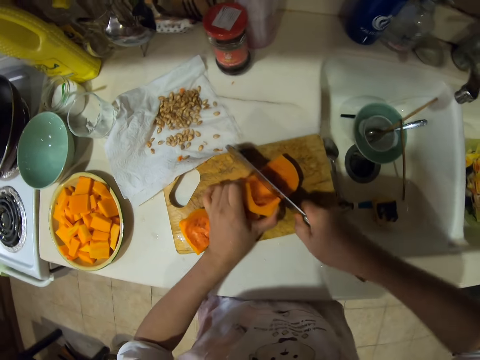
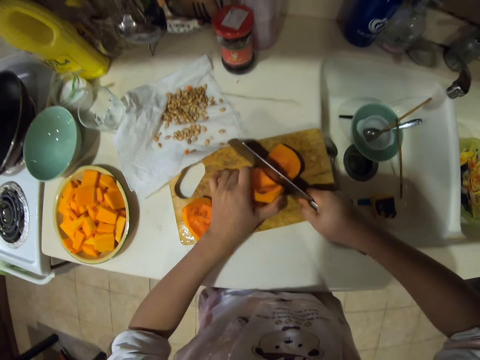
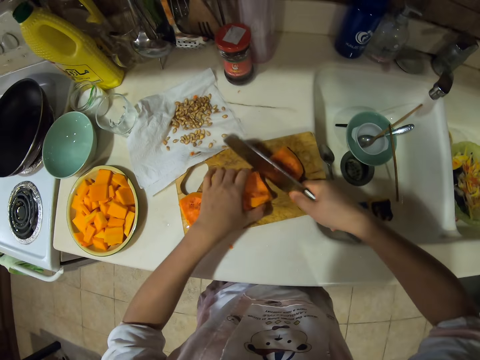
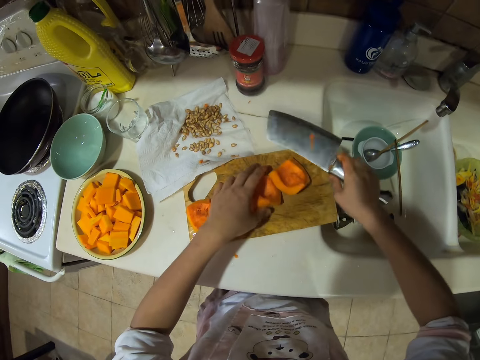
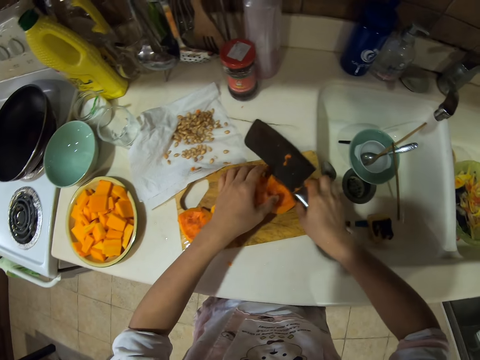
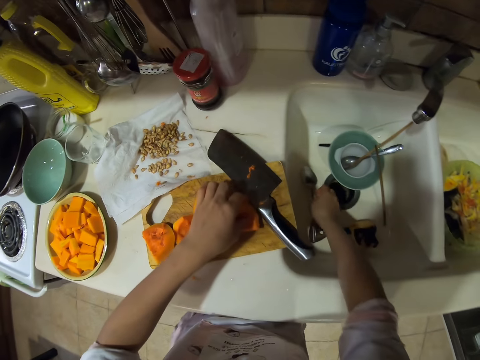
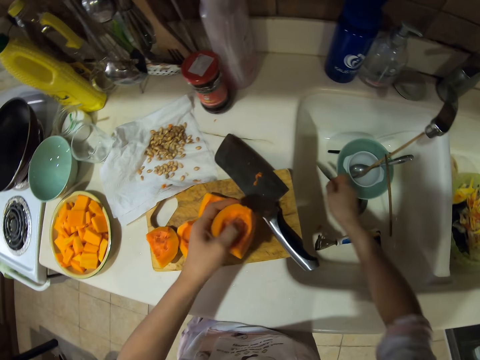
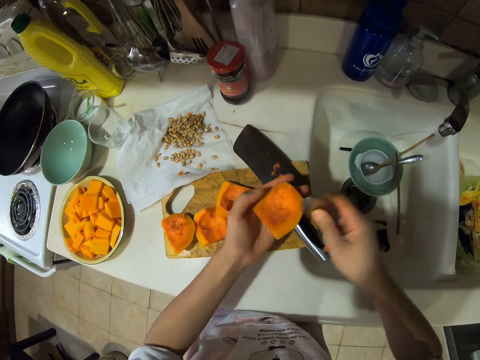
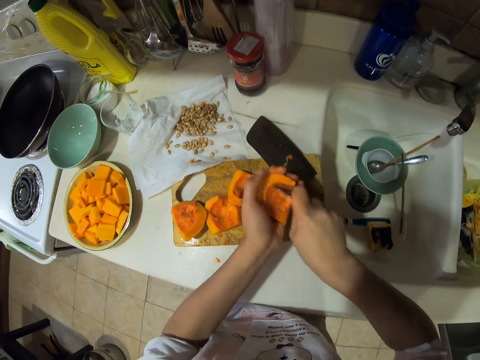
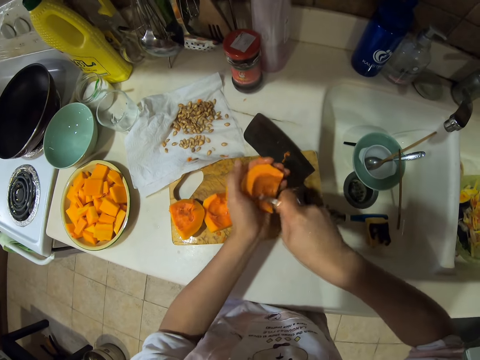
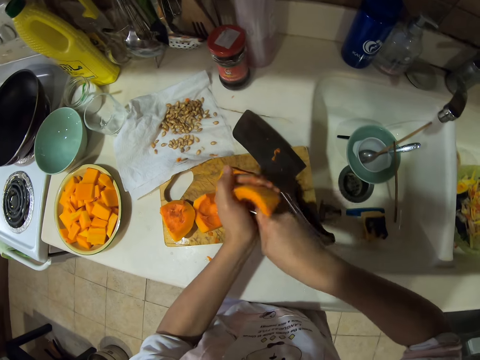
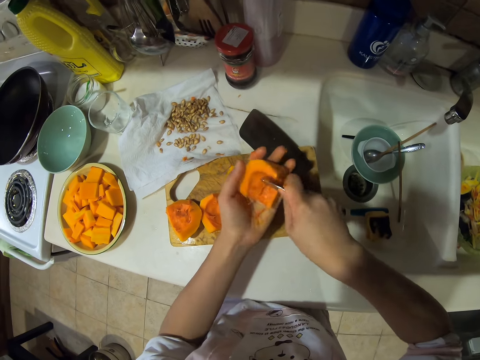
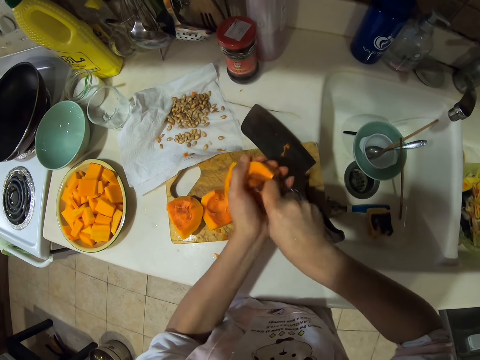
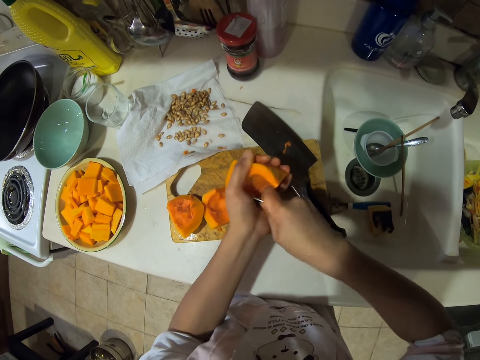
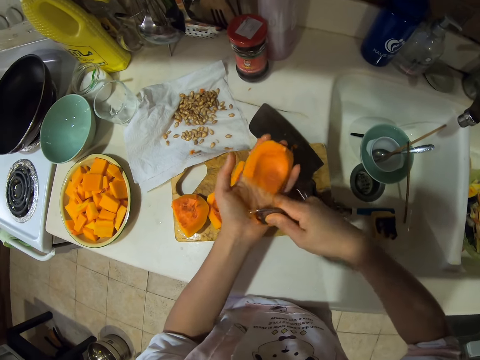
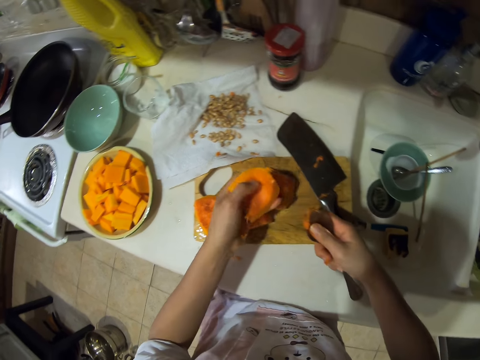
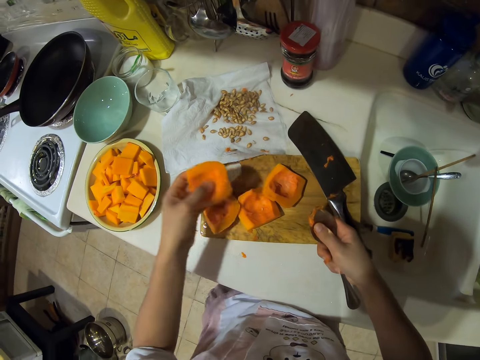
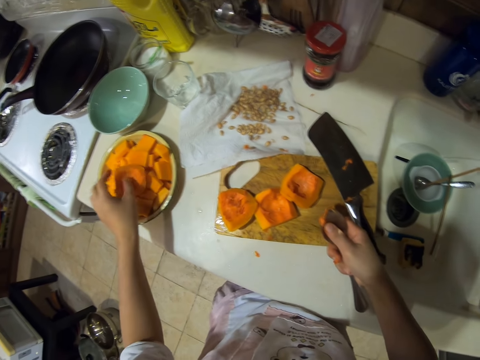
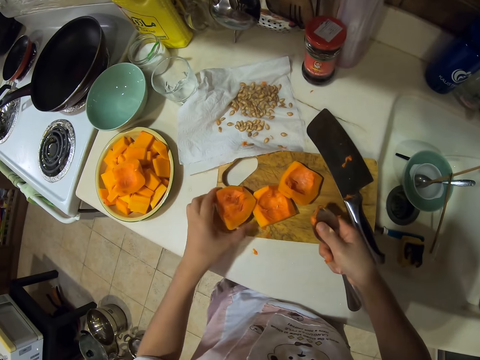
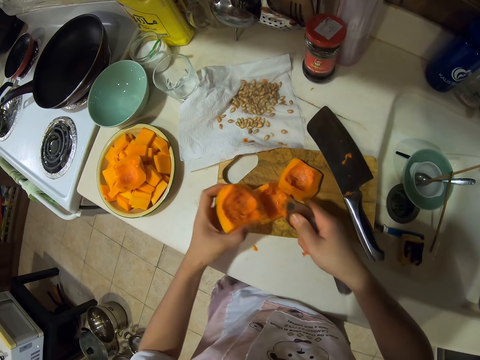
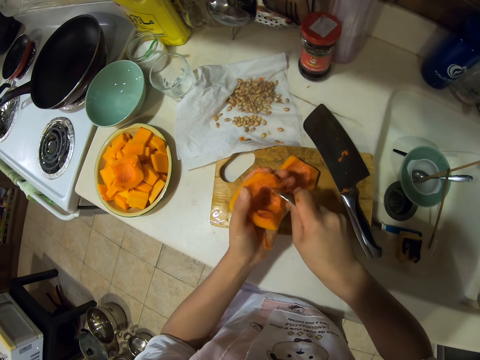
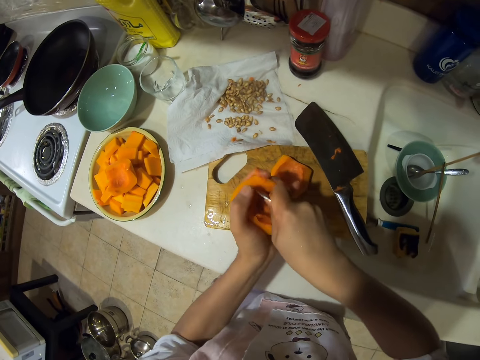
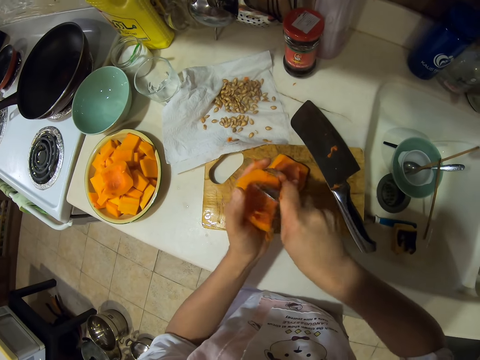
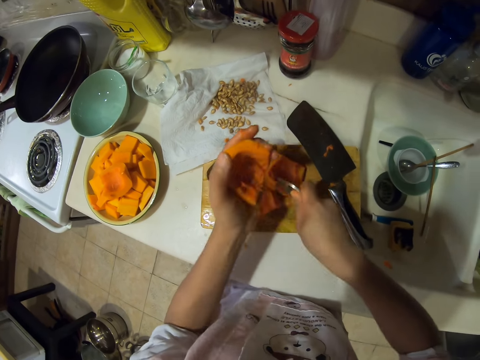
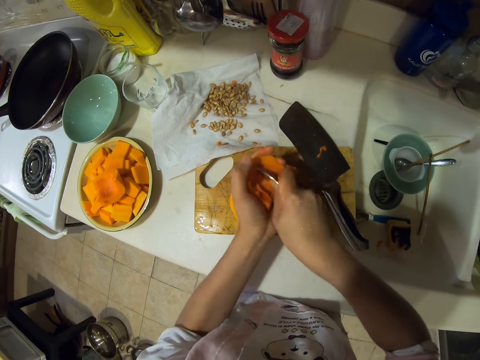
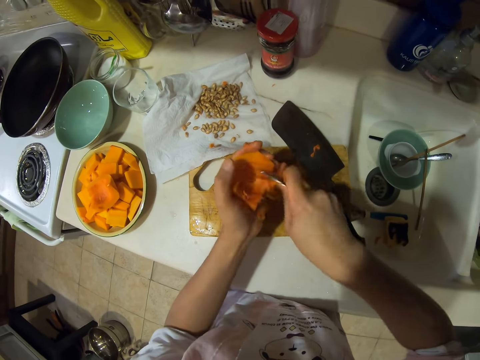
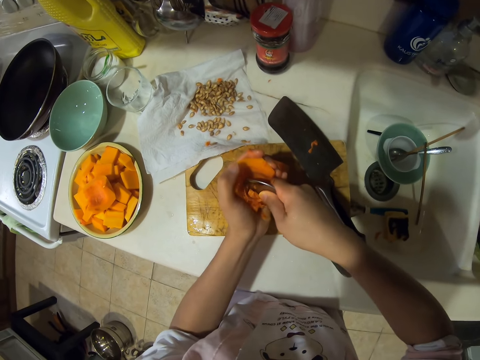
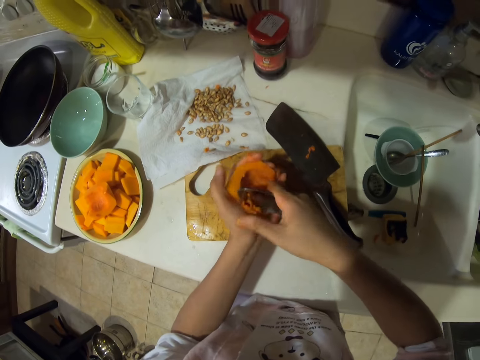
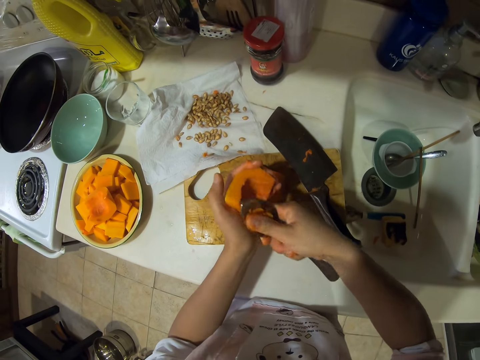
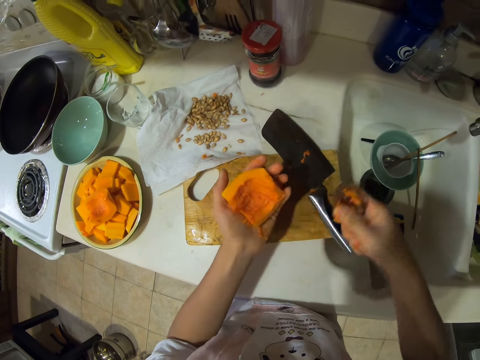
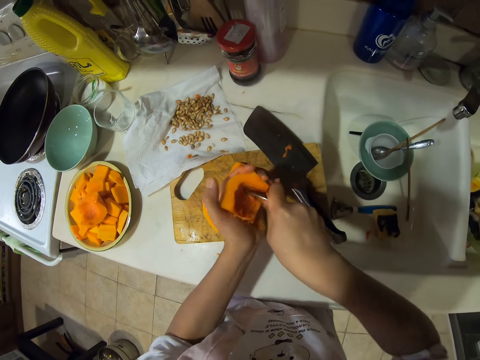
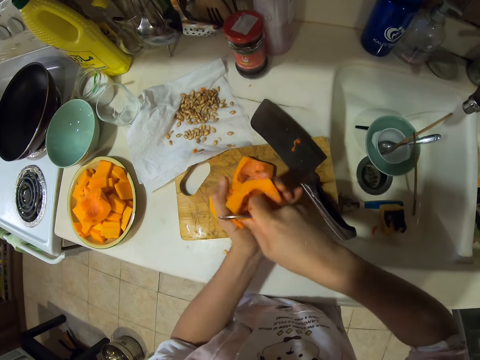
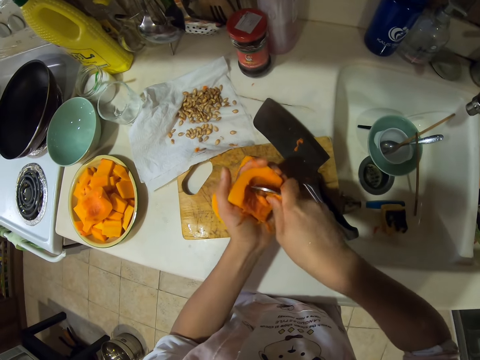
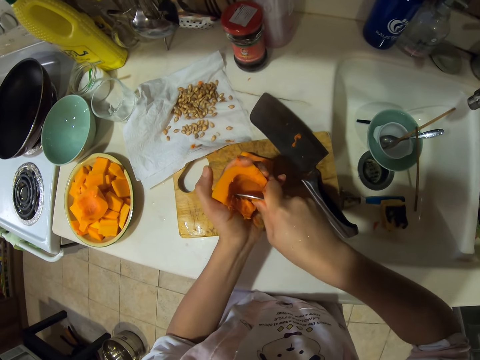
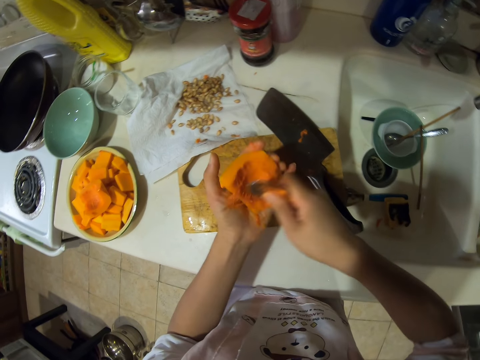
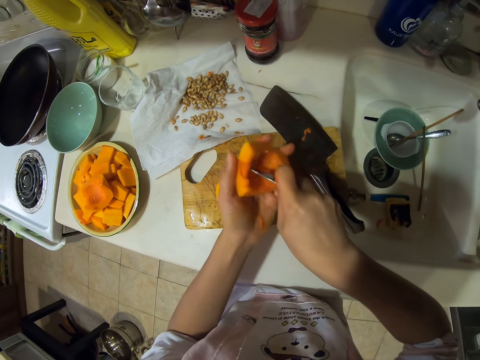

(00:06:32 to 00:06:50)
The camera wearer puts the knife down. They pick up a spoon. They pick up the pumpkin. They scratch the pumpkin. They scoop from the pumpkin. They scoop from the pumpkin again. They put the pumpkin in a plate. They pick the pumpkin. They scoop from the pumpkin. They scoop from the pumpkin again.

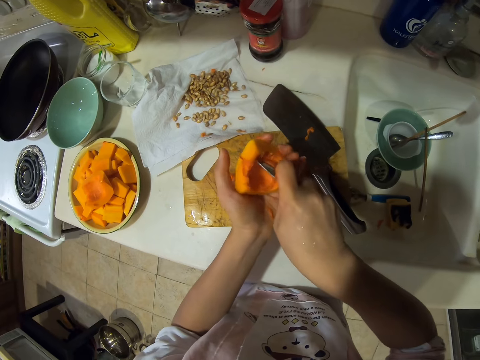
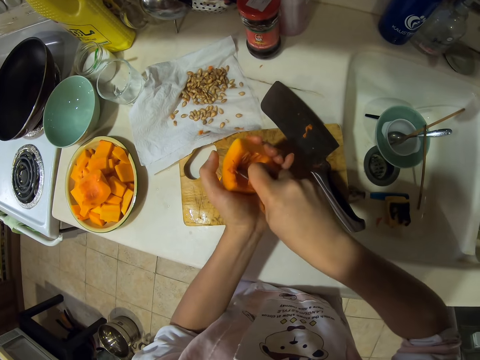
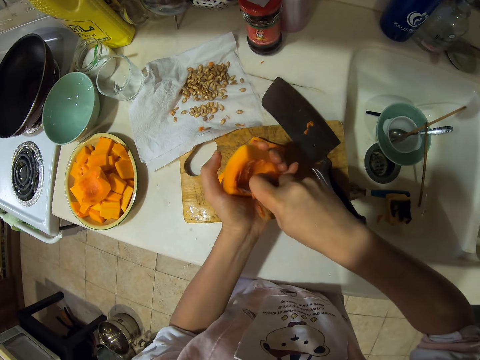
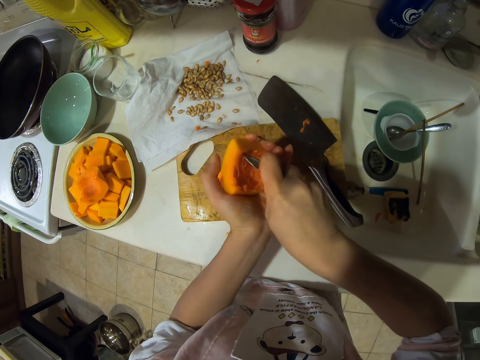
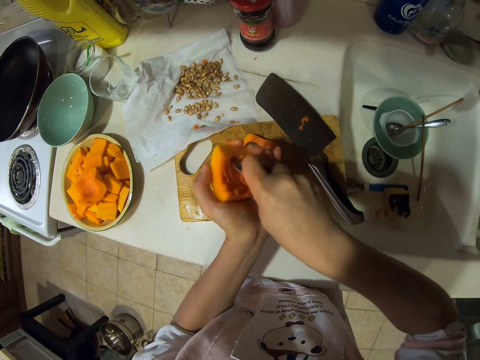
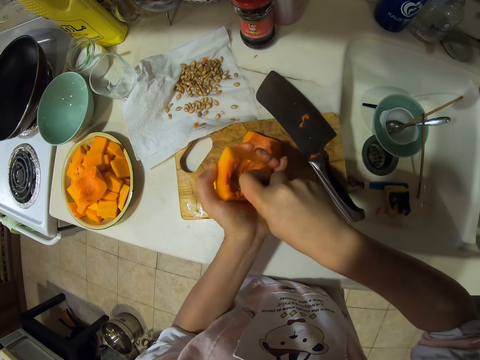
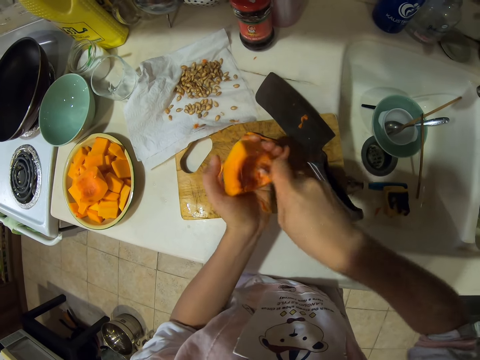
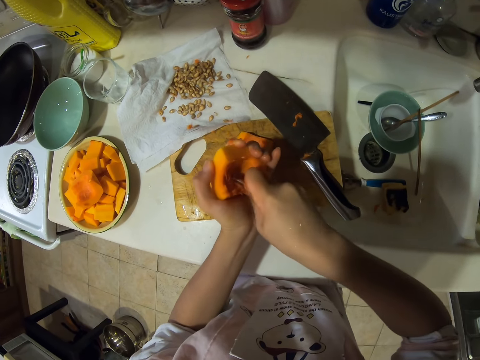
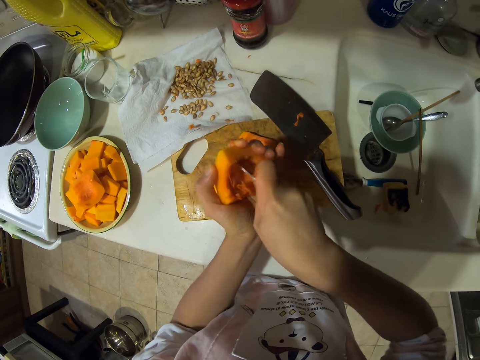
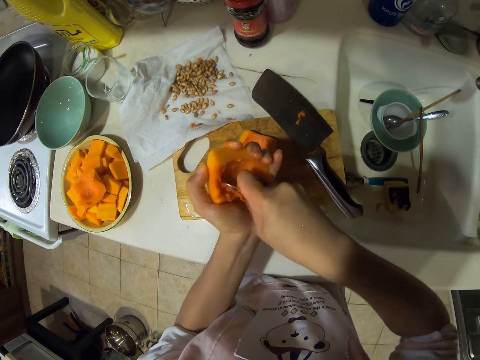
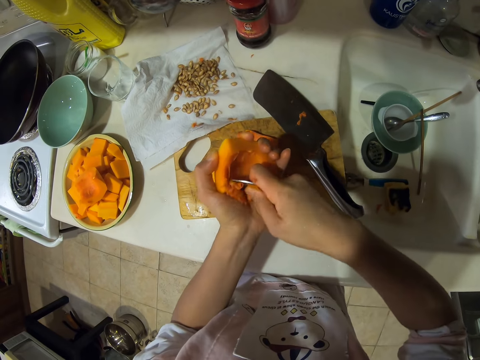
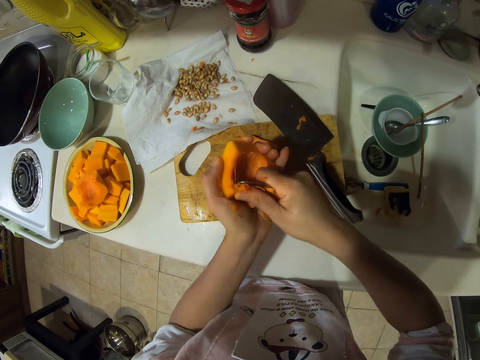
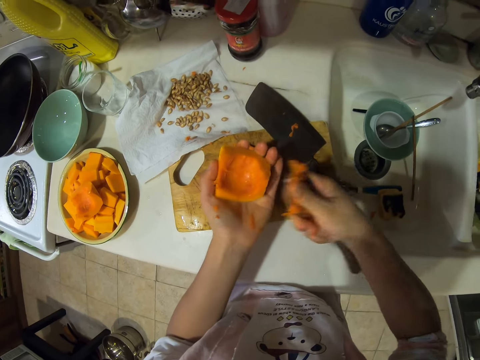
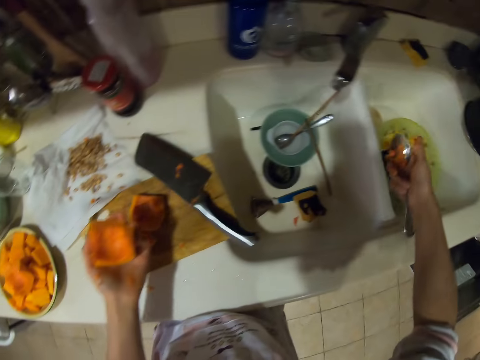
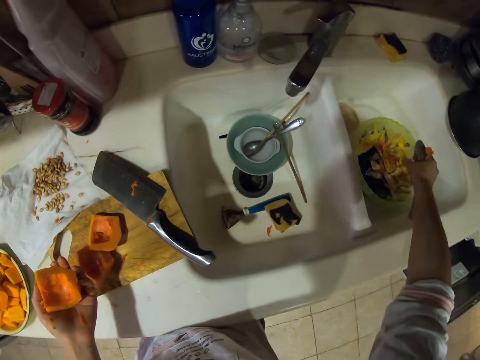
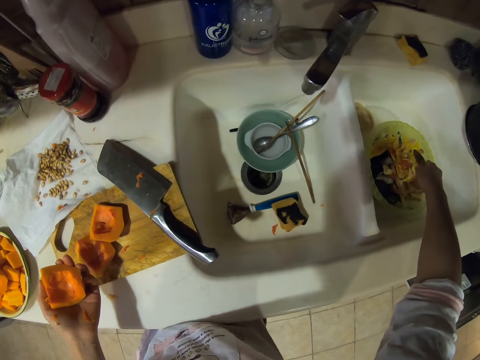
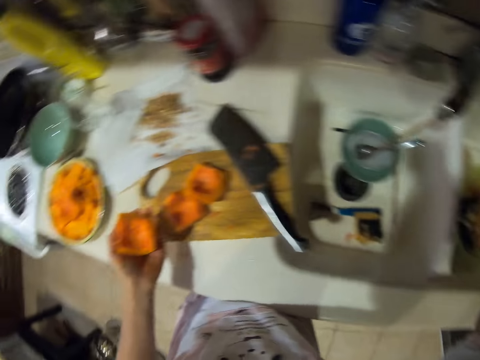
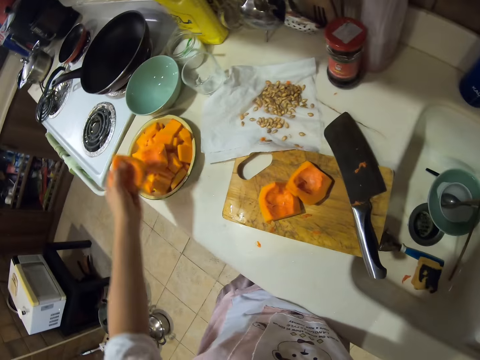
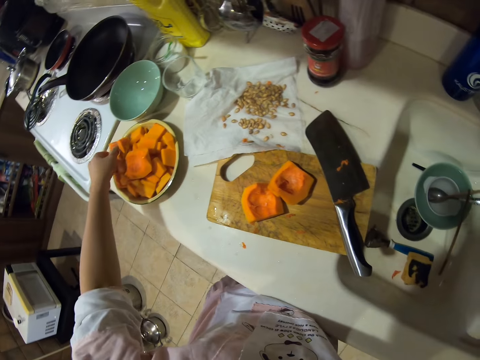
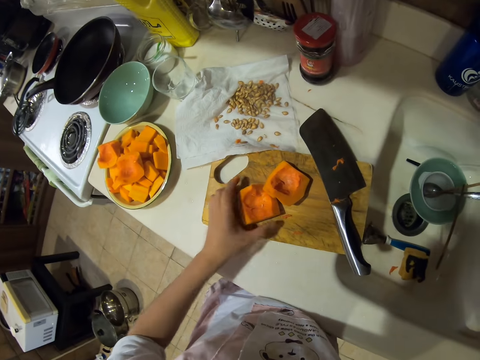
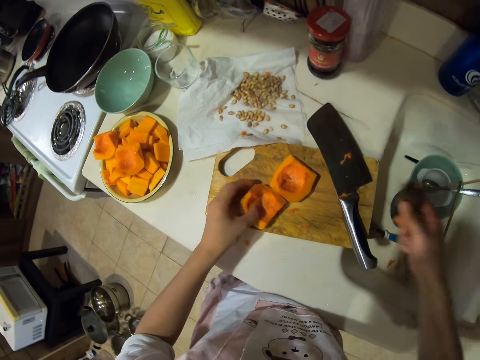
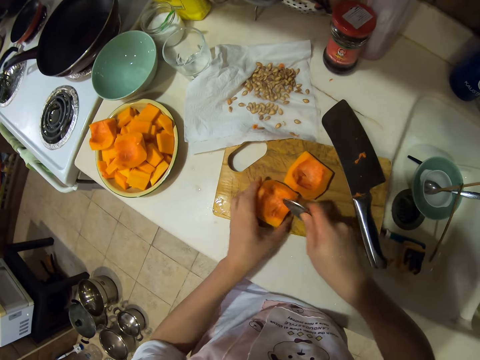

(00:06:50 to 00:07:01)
The camera wearer scoops from the pumpkin. They put something in the bin. They put the pumpkin in a plate. They pick the pumpkin.
